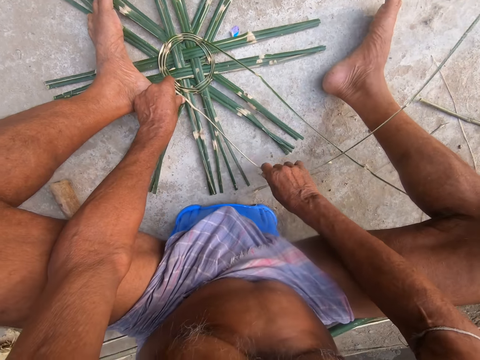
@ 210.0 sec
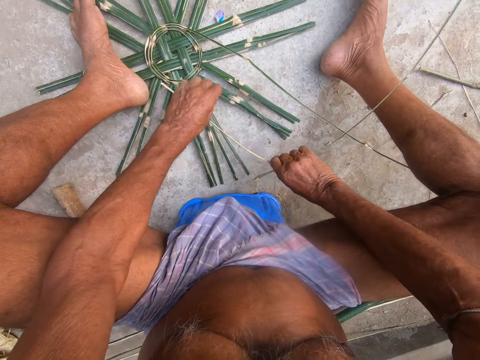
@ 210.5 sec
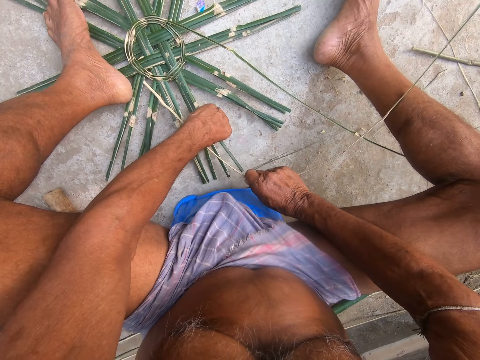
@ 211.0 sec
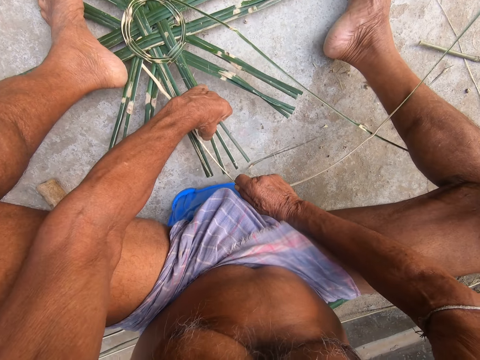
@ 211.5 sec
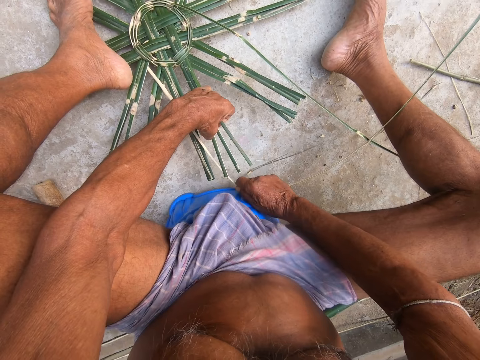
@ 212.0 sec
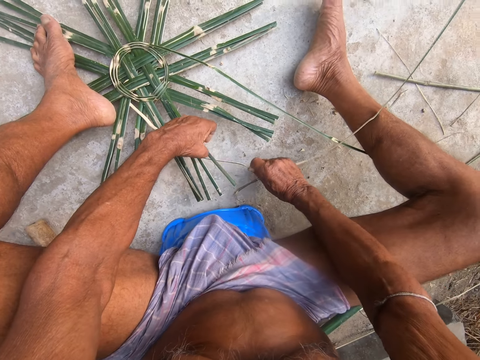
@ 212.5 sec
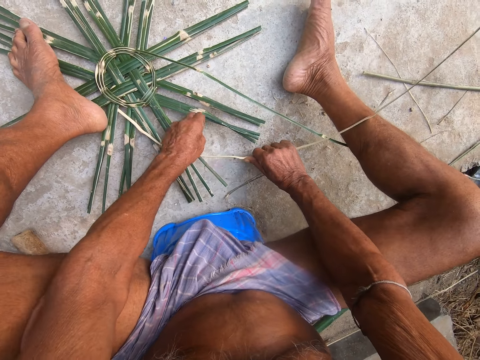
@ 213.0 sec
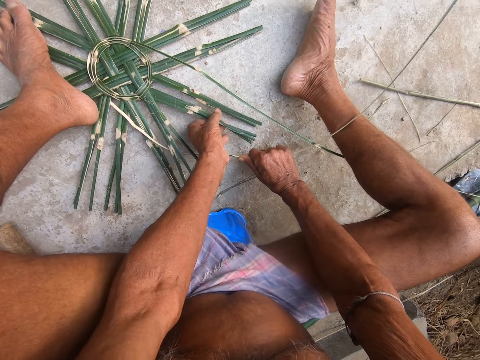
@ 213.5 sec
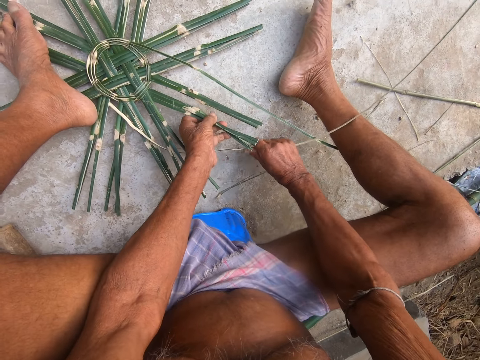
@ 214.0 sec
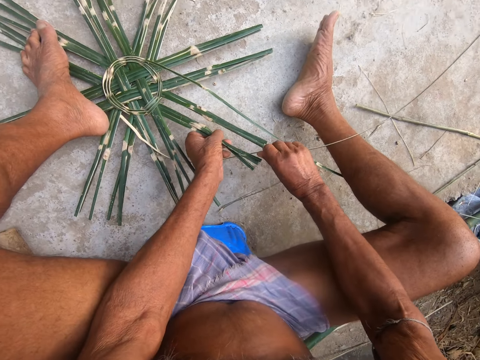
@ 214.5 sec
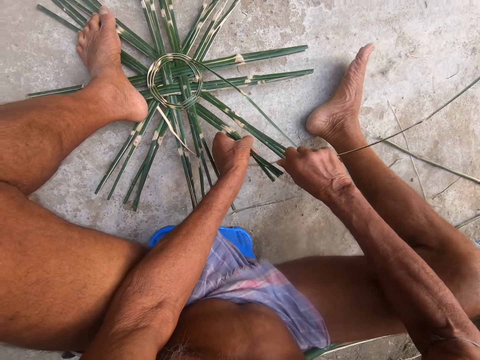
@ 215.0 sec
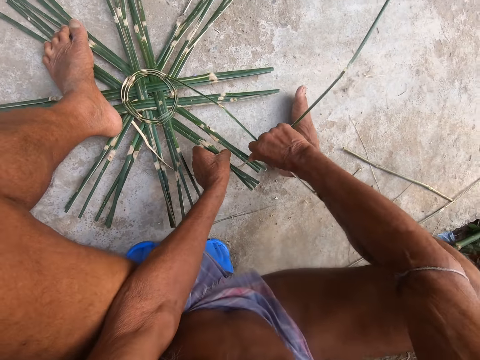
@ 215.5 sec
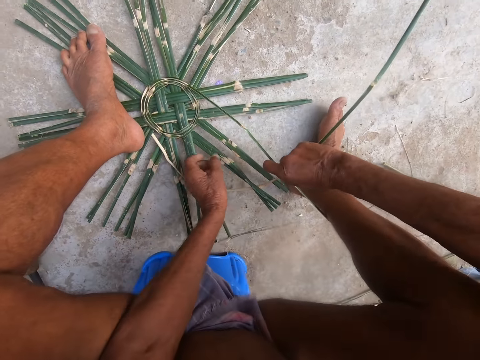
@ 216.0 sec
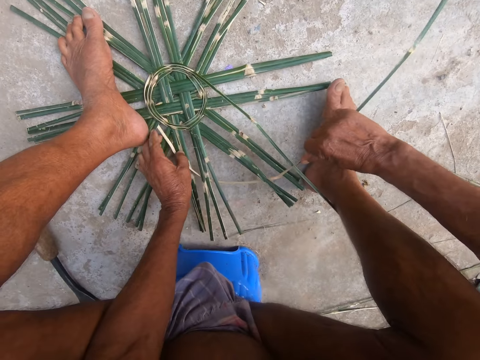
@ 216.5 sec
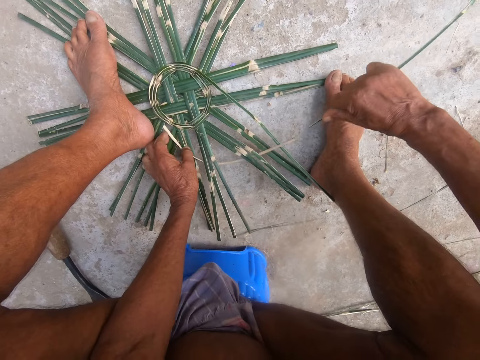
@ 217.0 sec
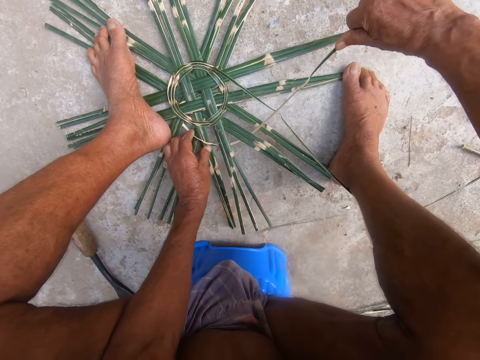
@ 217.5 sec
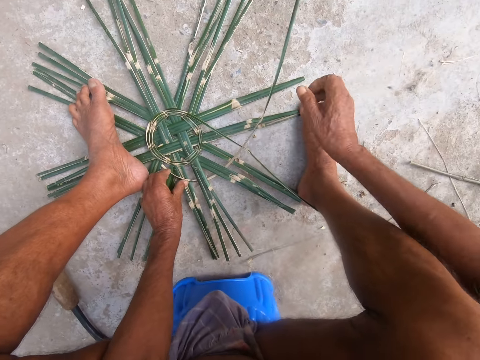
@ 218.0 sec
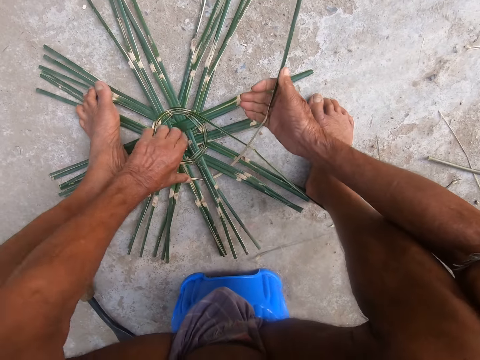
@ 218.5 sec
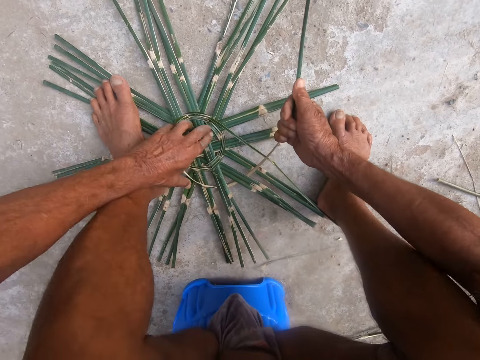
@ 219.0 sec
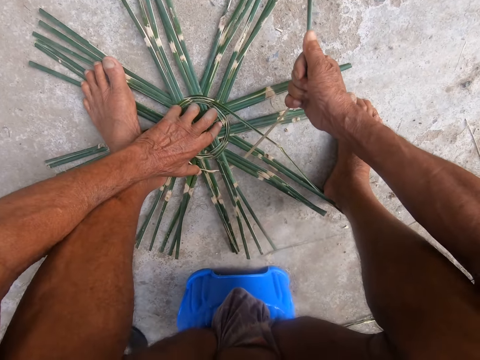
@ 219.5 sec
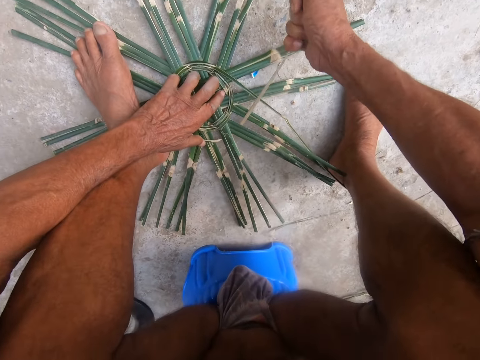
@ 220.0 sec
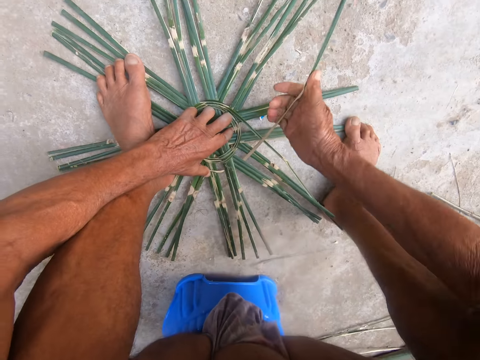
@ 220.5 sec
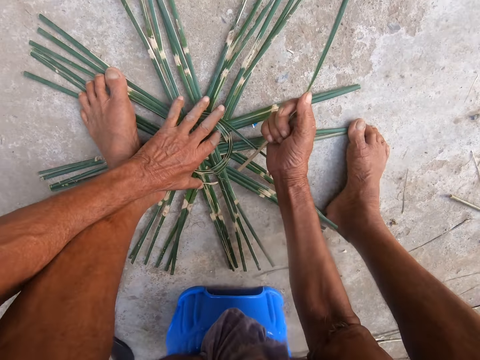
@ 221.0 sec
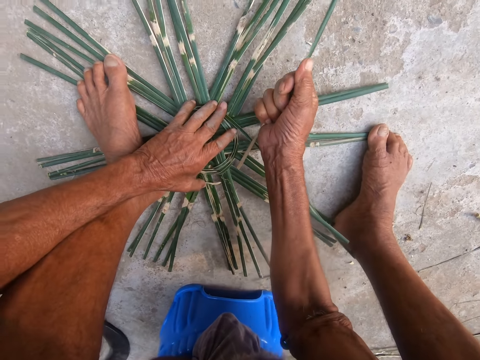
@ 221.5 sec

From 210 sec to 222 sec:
The camera wearer holds the basket base on the floor with his left hand. He fixes the bamboo strip in the basket base with his right hand. He holds the basket base on the floor with his left hand. He fixes the bamboo strip in the basket base with his right hand. He presses the bamboo strip on the basket base with his left hand. He holds the bamboo strip in the basket base with his right hand. He pulls the bamboo strip in the basket base with his right hand.

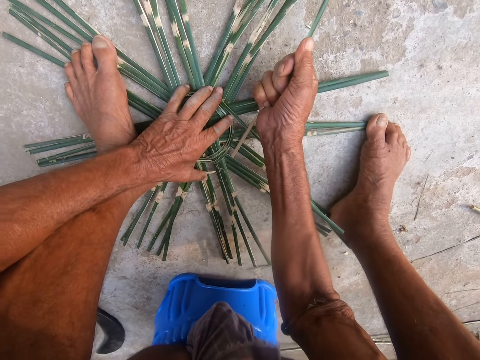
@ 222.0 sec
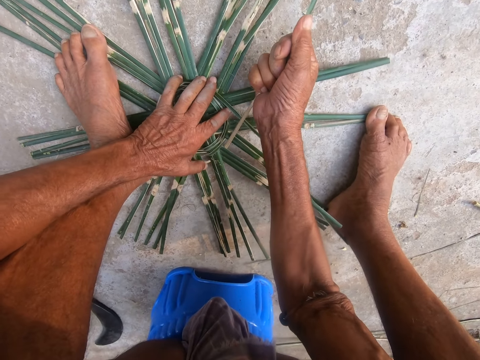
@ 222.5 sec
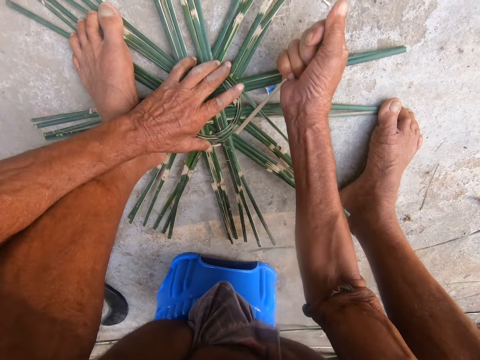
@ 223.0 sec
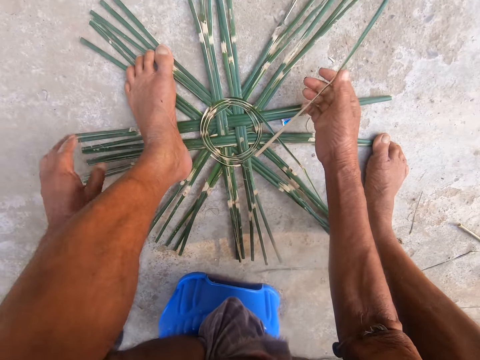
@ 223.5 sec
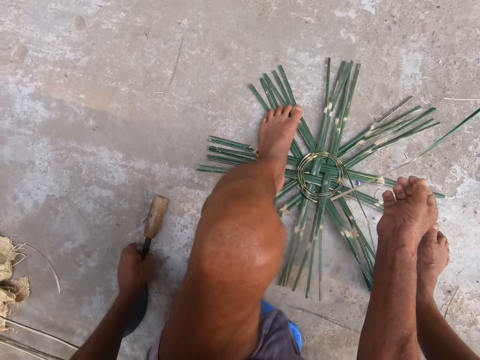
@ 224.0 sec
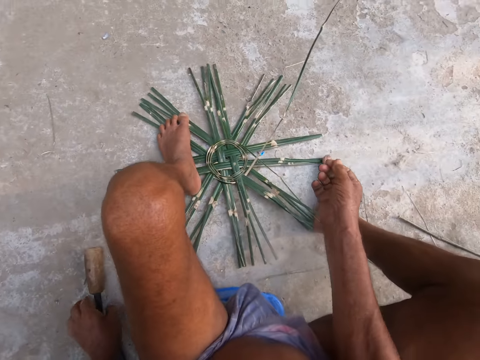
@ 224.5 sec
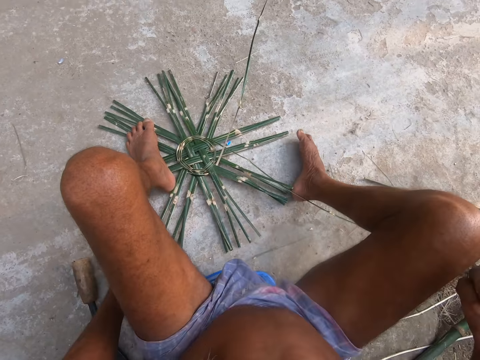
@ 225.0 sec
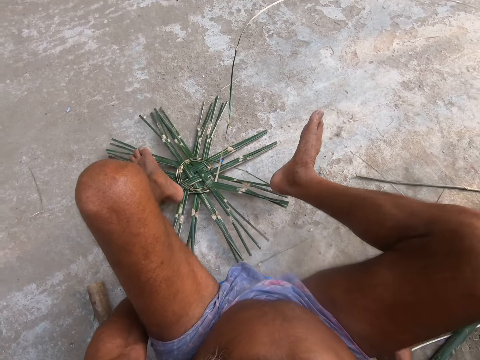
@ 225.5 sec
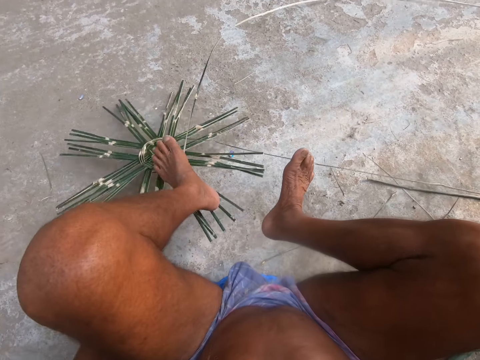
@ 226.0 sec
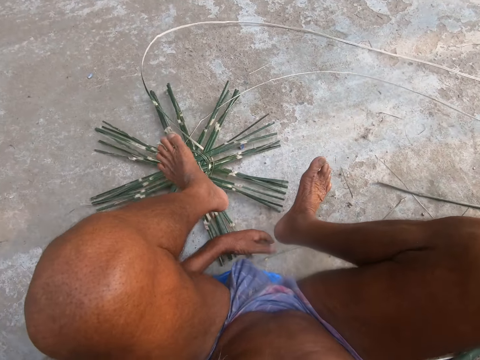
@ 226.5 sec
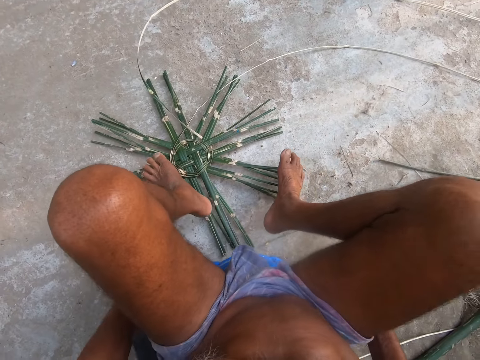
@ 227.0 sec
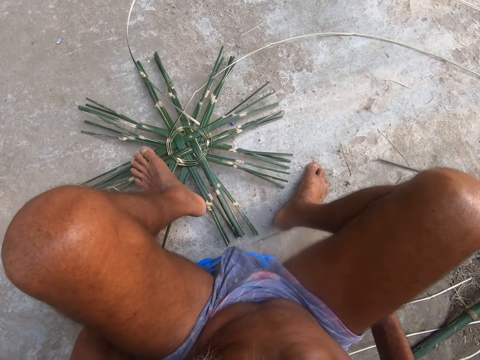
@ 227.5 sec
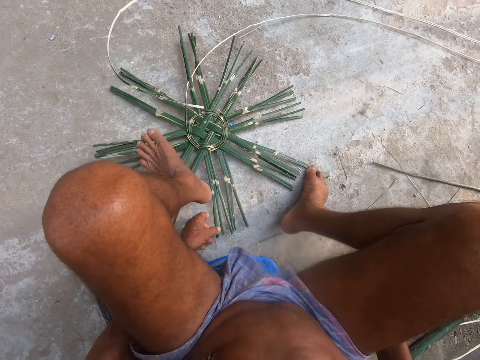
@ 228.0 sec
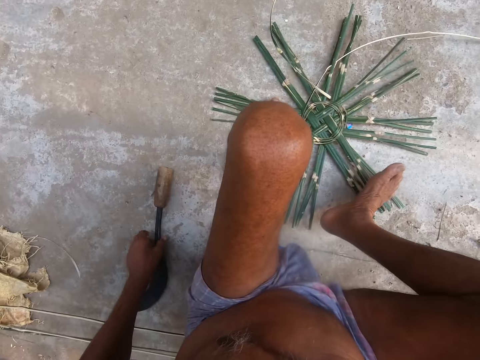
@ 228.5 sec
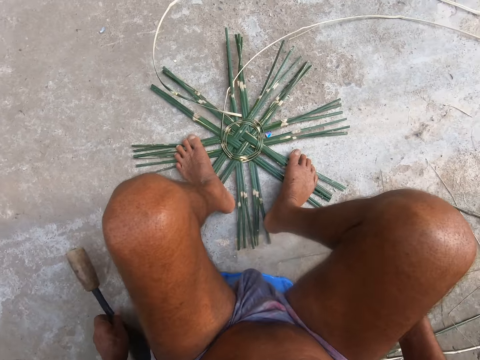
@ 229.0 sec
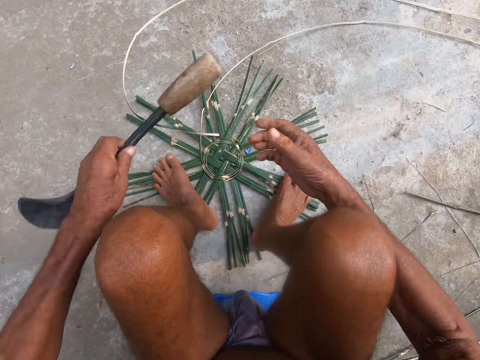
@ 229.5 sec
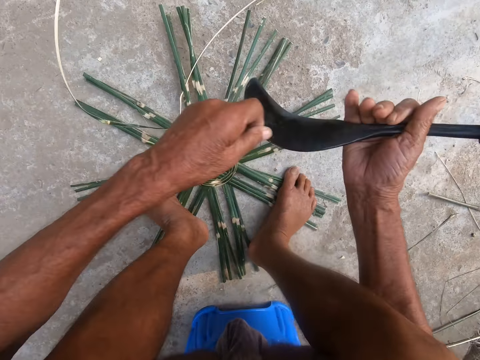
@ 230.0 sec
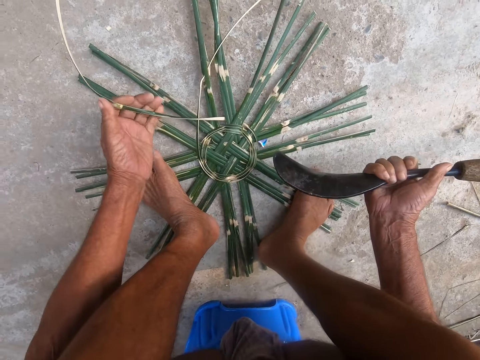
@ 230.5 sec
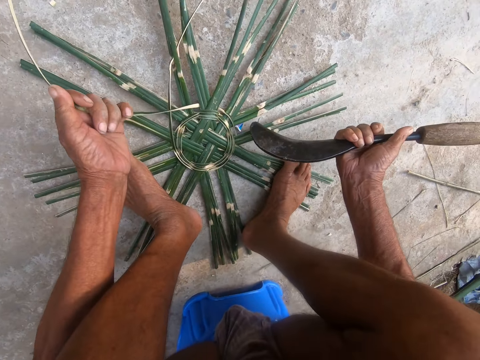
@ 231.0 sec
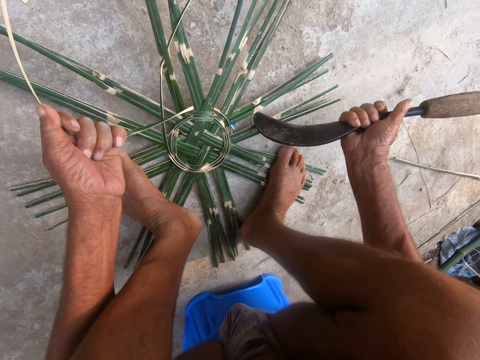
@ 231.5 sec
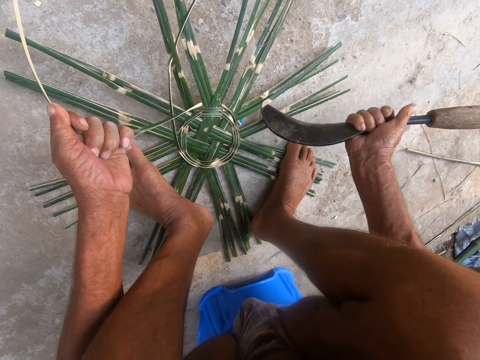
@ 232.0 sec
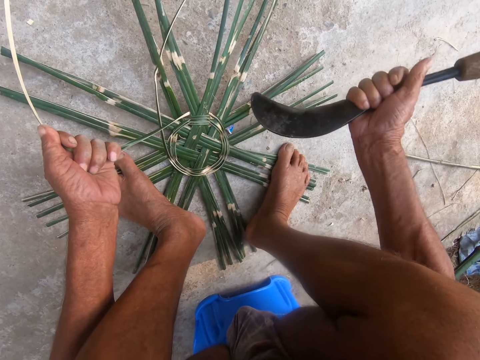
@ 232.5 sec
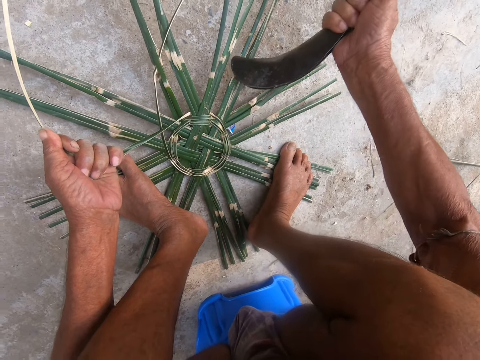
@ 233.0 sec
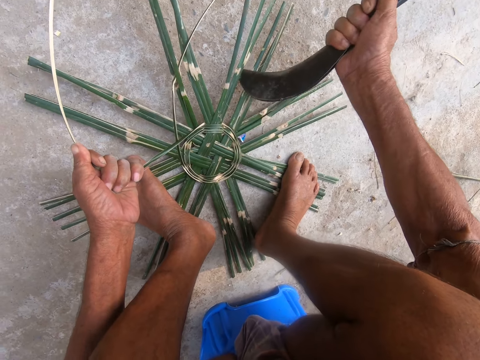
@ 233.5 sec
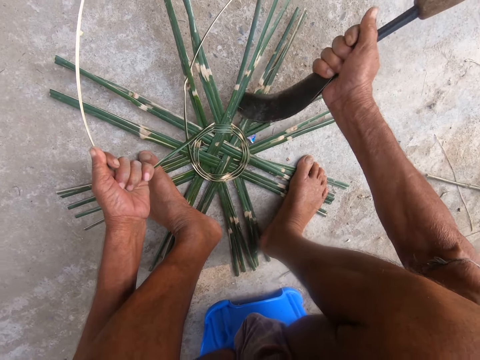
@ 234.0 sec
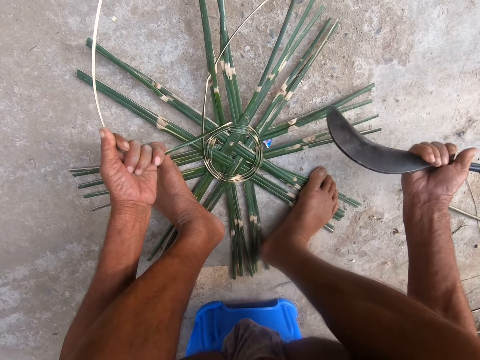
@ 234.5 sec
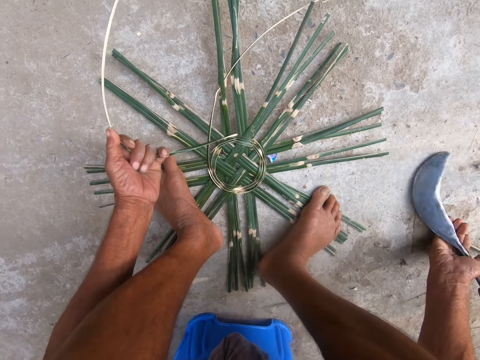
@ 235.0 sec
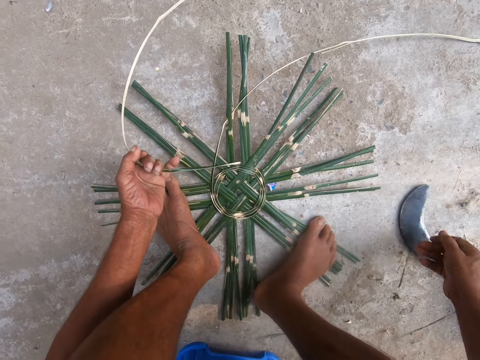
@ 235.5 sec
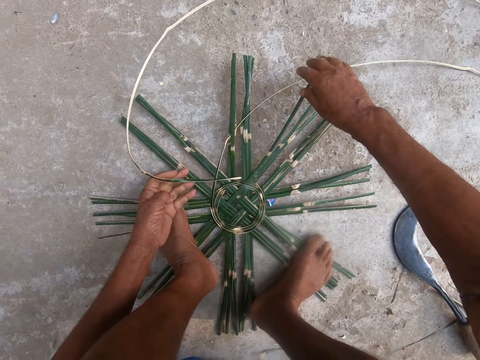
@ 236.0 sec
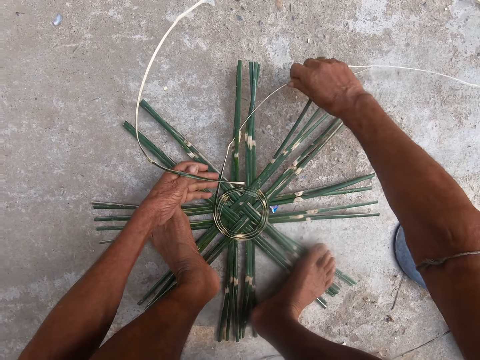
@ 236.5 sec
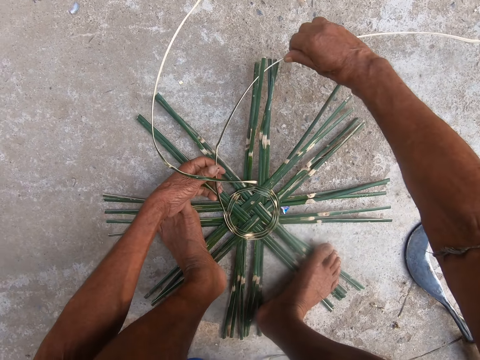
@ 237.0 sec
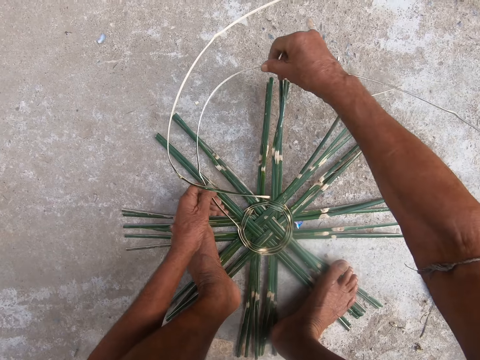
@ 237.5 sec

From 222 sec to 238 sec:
The camera wearer touches the sickle knife on the floor with his left hand. He holds the basket base on the floor with his left hand. He removes his left leg from the basket base. He turns the basket base on the floor with his left hand. He holds the basket base on the floor with his left hand. He turns the basket base on the floor with his left hand. He places his left leg on the basket base. He places his right leg on the basket base. He picks up the sickle knife from the floor with his left hand. He passes the sickle knife from his left hand to his right hand. He holds the bamboo strip in the basket base with his left hand. He hits the basket base with the sickle knife in his right hand. He does it again. He places the sickle knife on the floor with his right hand. He holds the bamboo strip in the basket base with his right hand. He removes the bamboo strip from the basket base with his right hand. He holds the bamboo strip in the basket base with both hands. He removes the bamboo strip from the basket base with his right hand.
